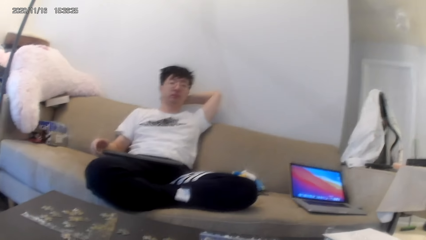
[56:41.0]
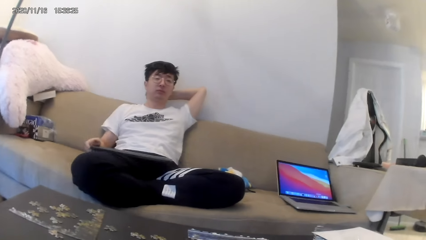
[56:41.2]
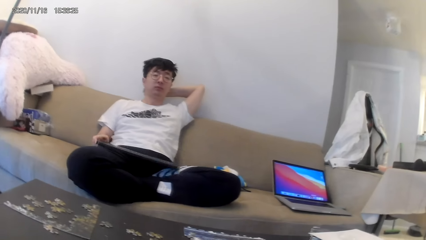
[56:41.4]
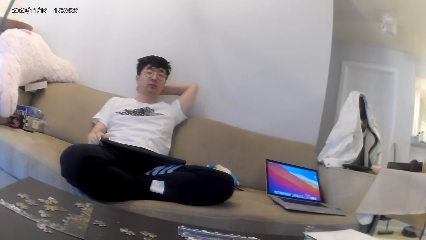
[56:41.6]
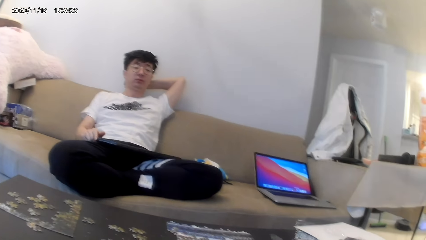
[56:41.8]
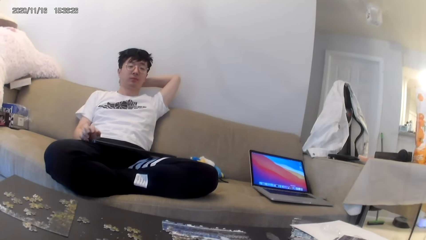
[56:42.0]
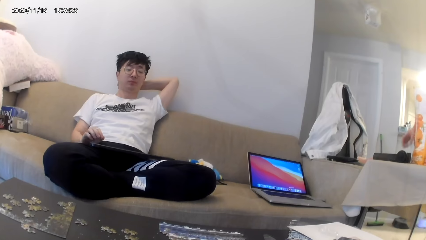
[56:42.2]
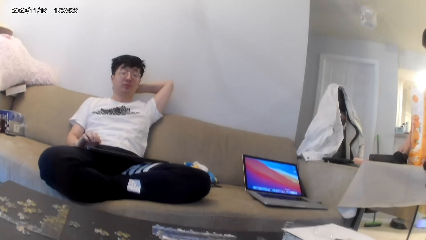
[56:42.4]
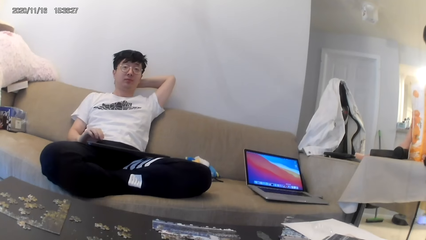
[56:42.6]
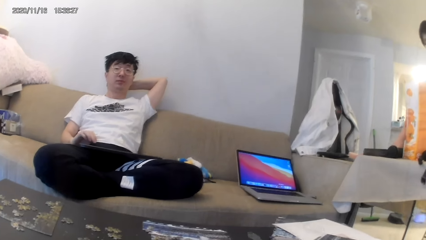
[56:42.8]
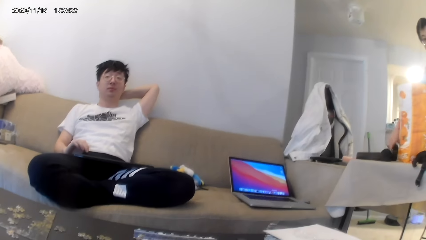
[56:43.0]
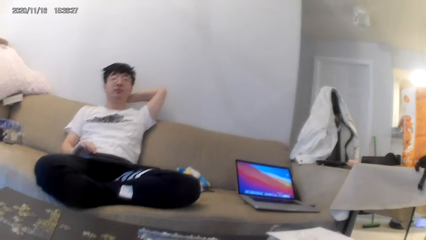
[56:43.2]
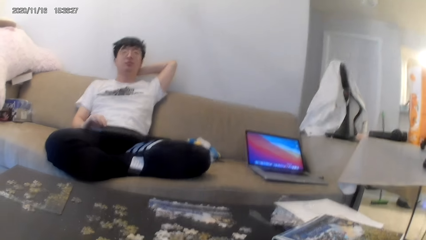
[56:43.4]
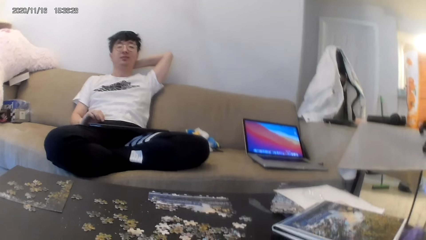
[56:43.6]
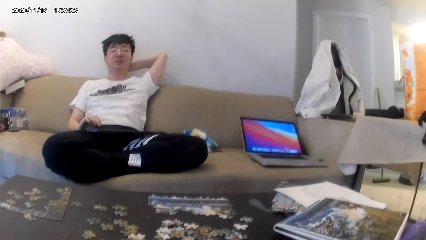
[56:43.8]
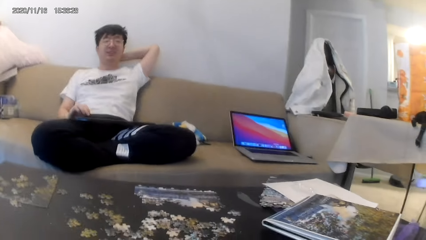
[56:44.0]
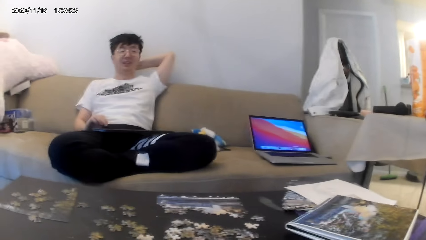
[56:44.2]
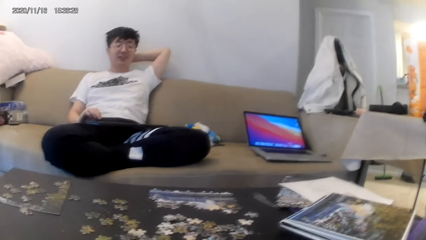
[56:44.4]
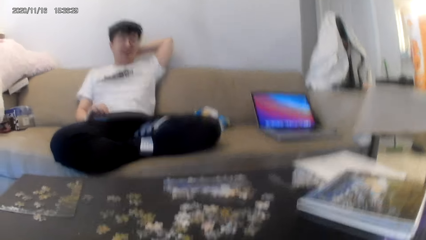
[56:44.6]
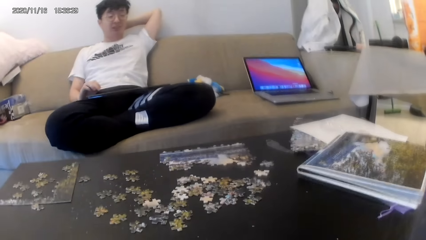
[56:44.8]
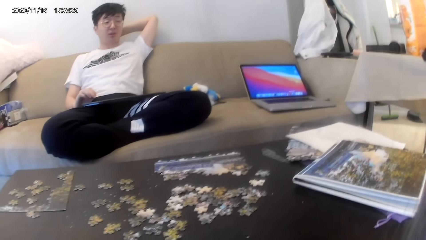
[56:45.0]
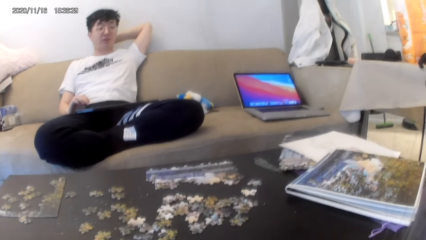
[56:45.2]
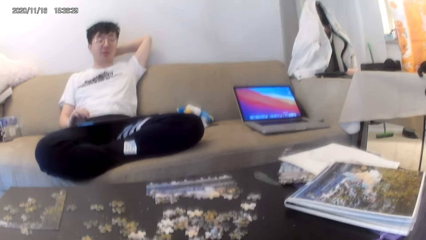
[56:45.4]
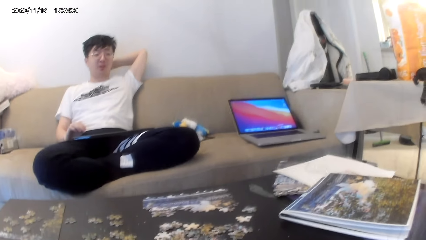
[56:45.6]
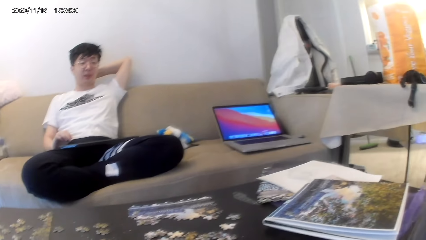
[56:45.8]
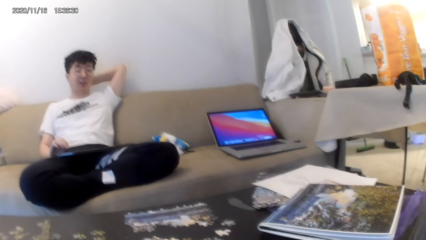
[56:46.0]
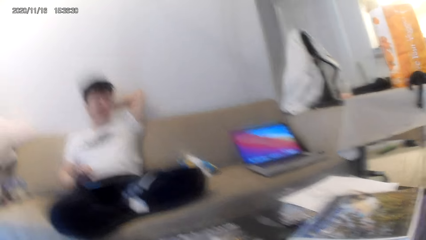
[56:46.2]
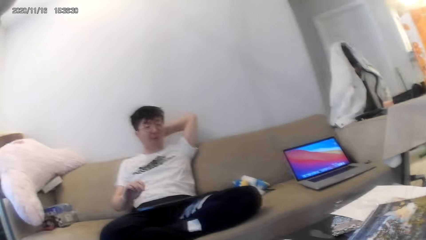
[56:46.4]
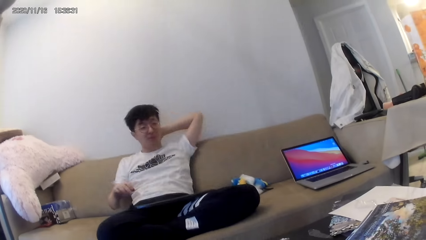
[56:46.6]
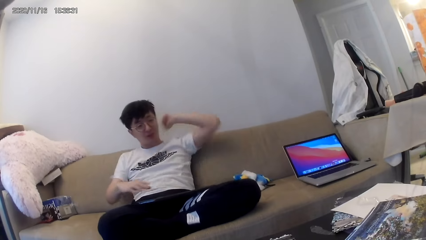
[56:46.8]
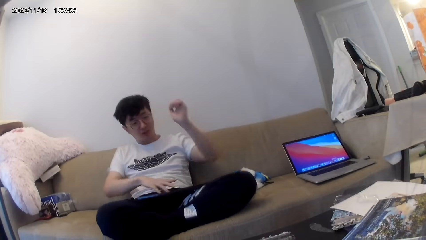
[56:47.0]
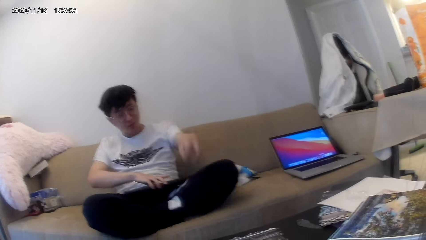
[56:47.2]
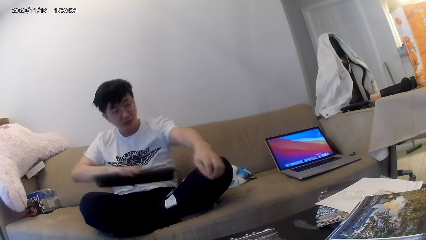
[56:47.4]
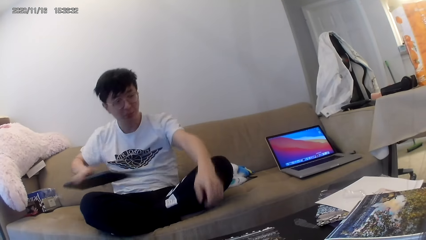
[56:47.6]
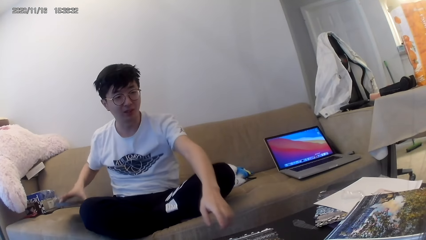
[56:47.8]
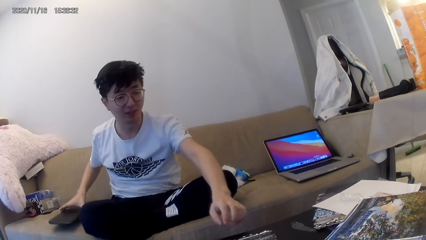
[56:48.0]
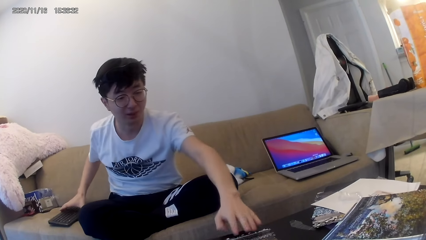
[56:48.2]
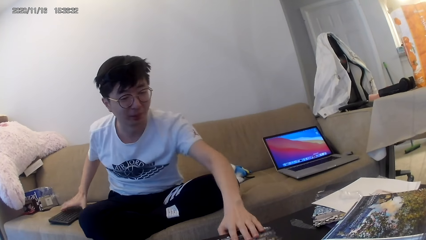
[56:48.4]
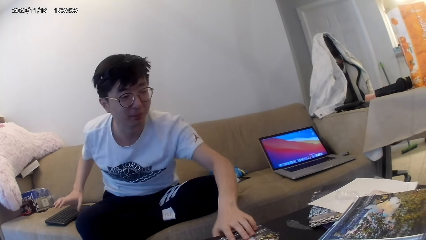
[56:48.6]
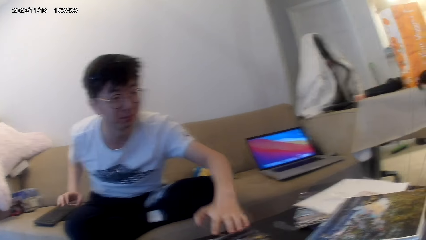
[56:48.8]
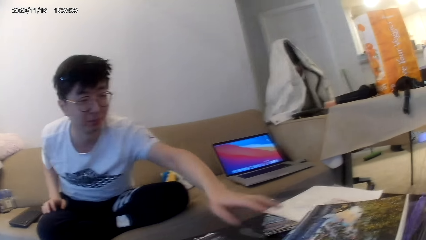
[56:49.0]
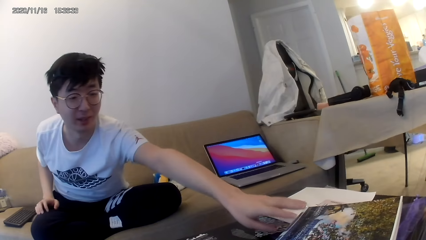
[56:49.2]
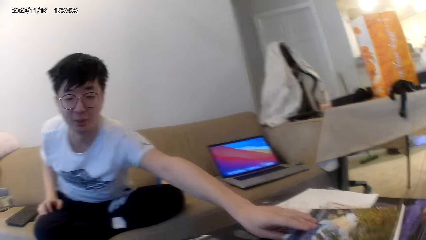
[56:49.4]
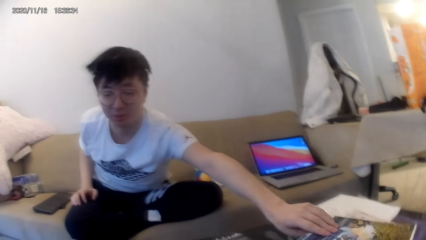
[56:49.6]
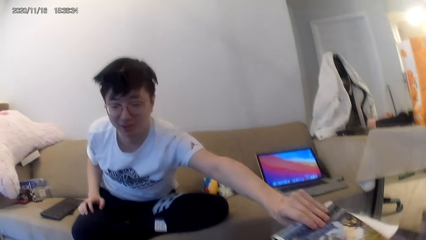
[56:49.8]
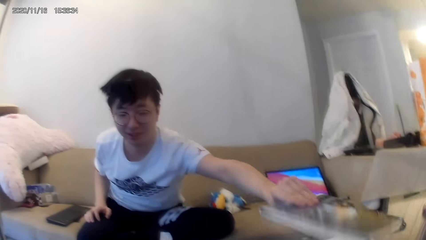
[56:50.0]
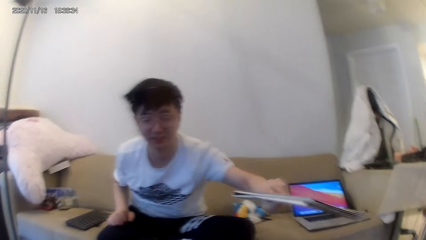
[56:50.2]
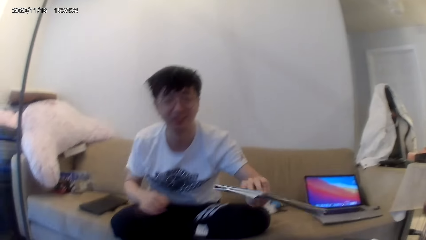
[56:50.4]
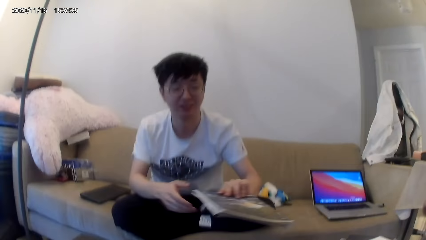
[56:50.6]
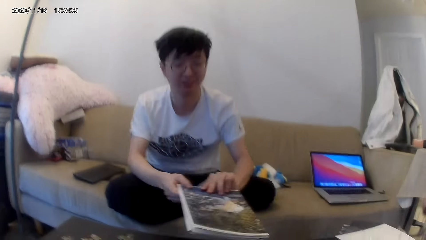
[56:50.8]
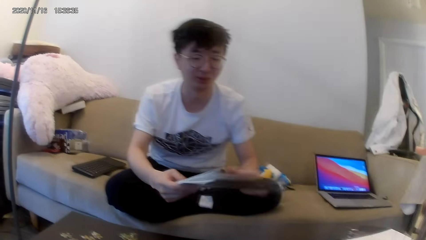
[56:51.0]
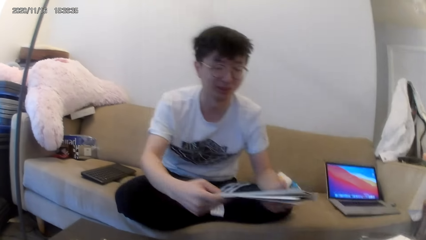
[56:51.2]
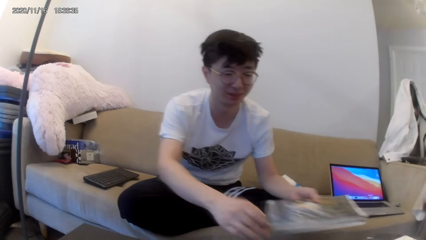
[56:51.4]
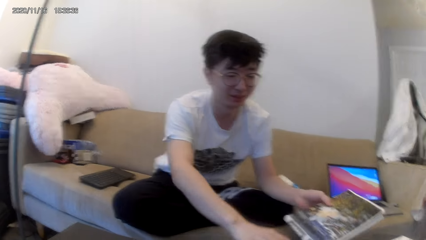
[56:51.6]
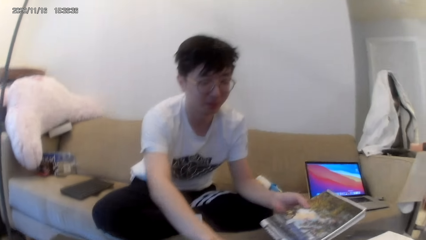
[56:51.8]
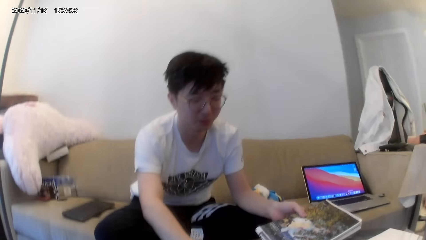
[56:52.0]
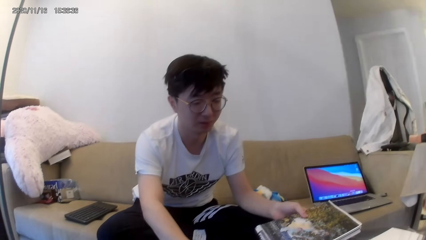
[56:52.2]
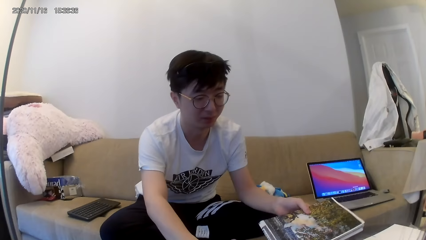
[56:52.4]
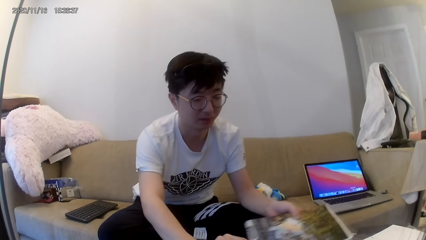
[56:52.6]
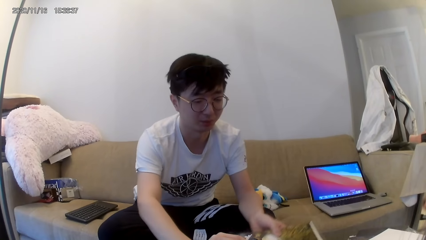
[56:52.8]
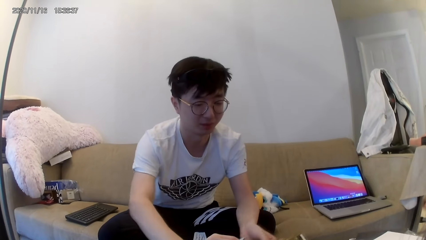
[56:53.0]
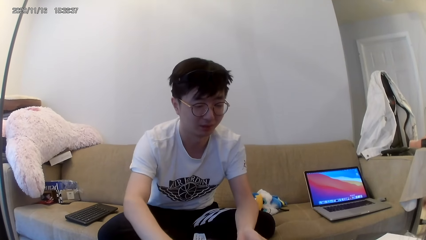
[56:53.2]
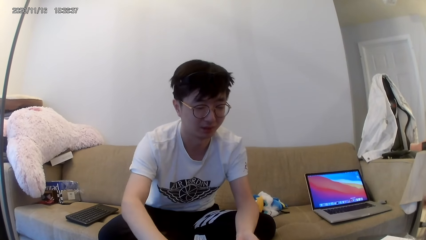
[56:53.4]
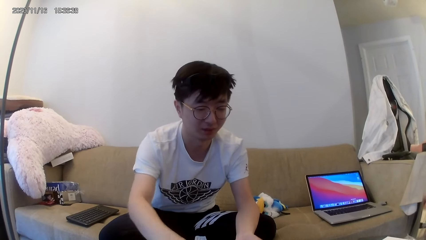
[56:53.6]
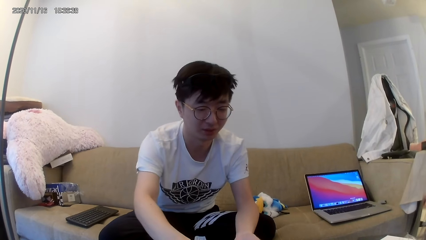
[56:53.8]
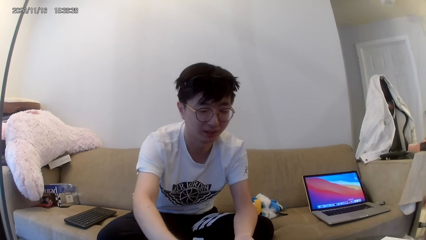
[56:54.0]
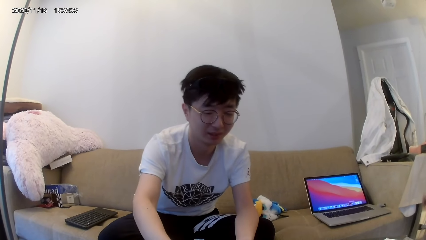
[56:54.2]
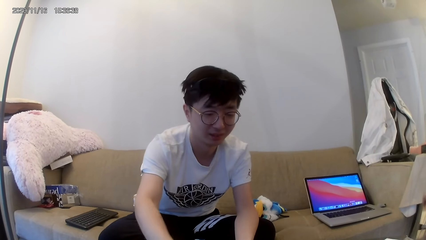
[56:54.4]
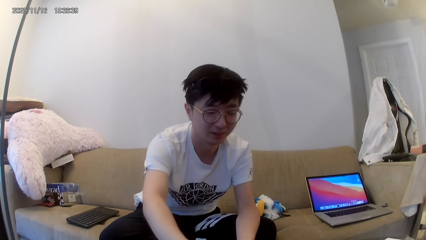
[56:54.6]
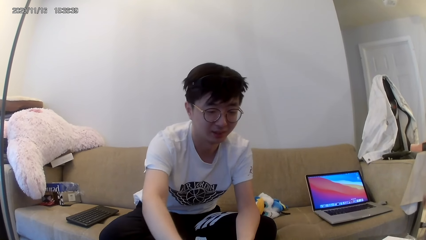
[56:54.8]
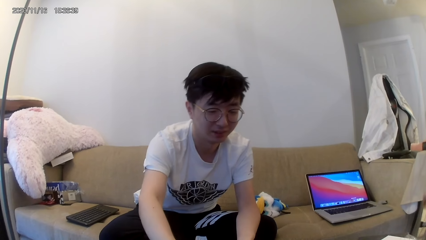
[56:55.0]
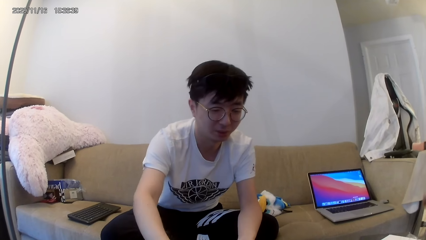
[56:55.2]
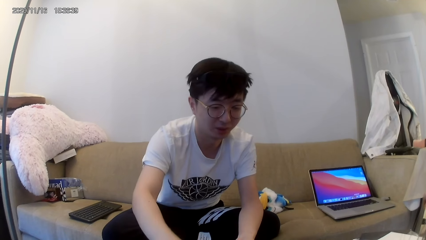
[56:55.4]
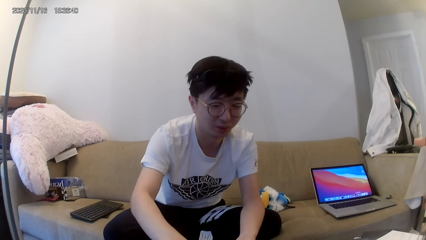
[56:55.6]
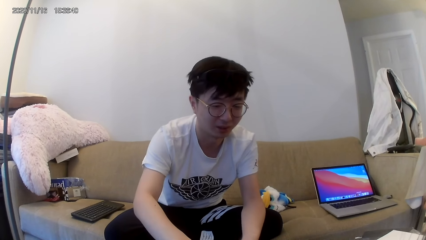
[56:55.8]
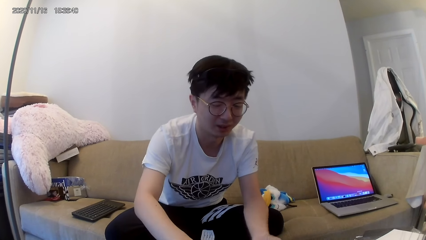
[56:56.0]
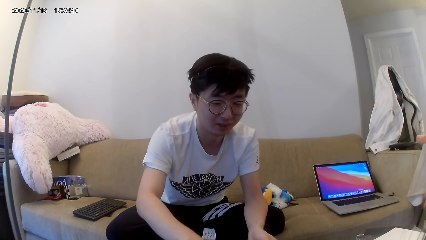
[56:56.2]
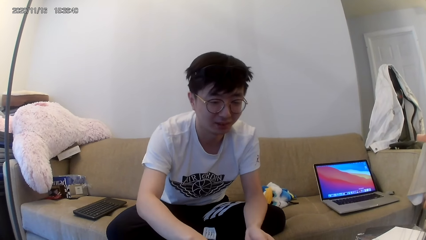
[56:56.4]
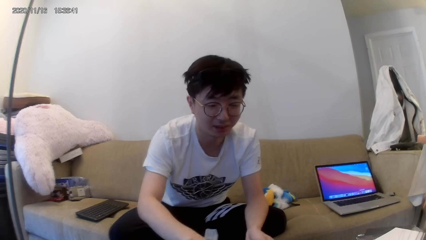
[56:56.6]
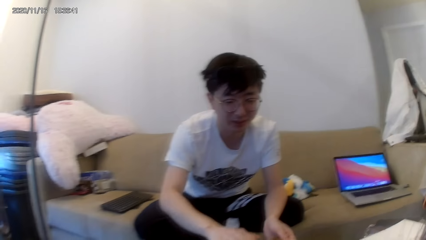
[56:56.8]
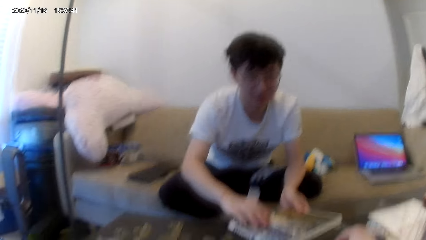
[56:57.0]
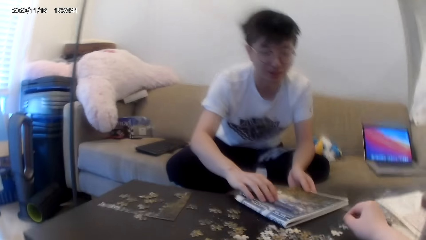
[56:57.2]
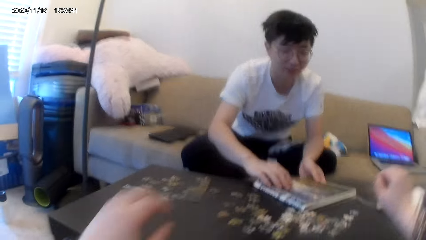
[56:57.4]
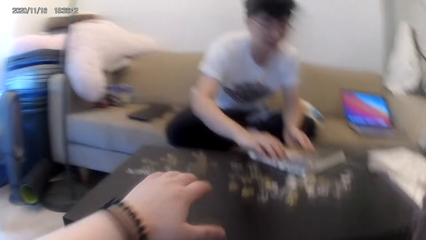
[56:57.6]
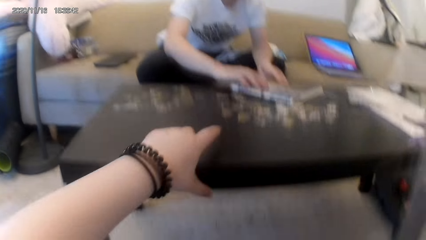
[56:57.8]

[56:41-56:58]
The camera wearer converses with a man. The man types on the keyboard. The man converses with the camera wearer. The man places the keyboard on the table and reaches for something. Another man picks up a booklet. The camera wearer converses with the first man. The first man holds a magazine.
